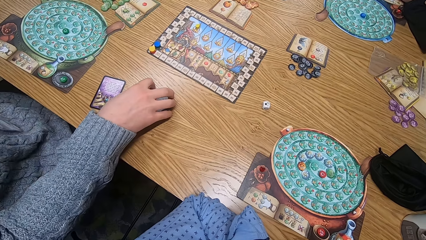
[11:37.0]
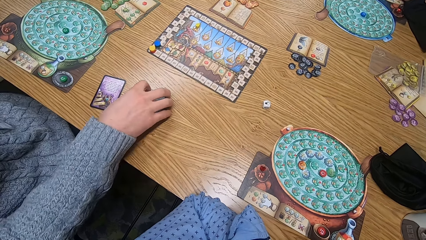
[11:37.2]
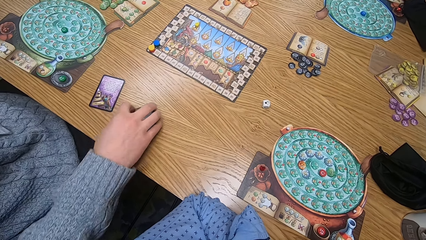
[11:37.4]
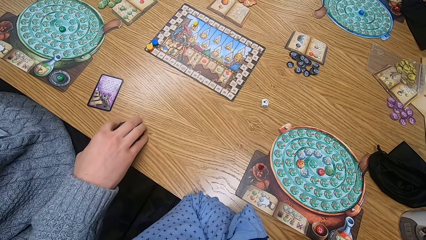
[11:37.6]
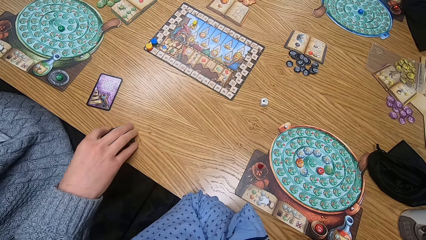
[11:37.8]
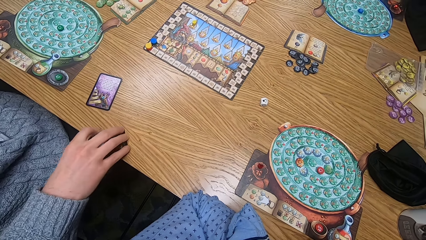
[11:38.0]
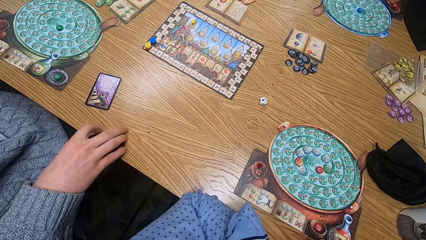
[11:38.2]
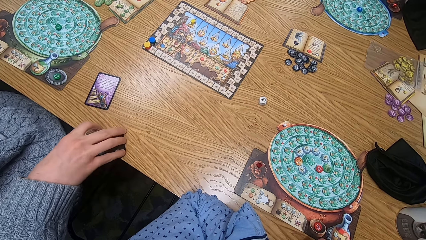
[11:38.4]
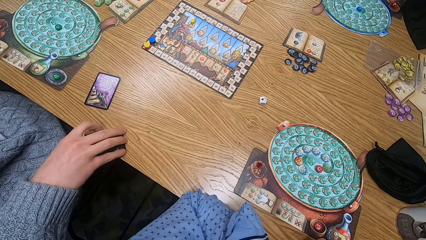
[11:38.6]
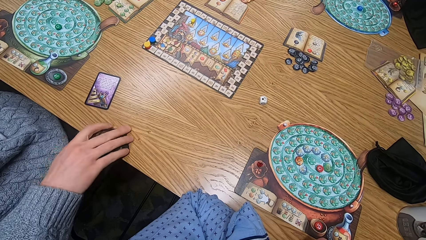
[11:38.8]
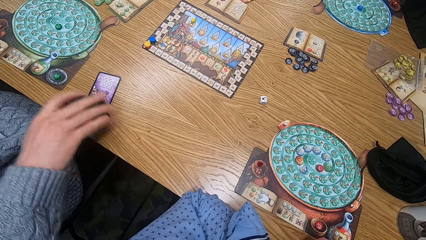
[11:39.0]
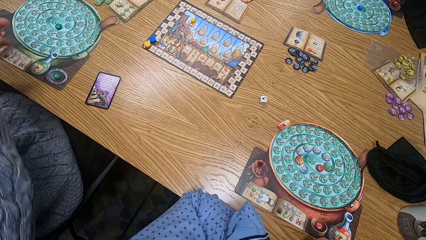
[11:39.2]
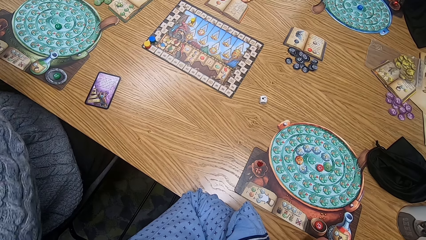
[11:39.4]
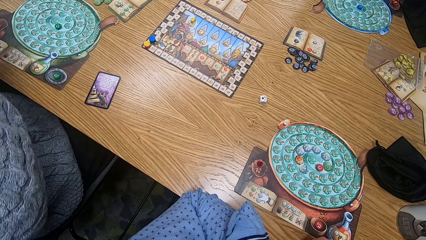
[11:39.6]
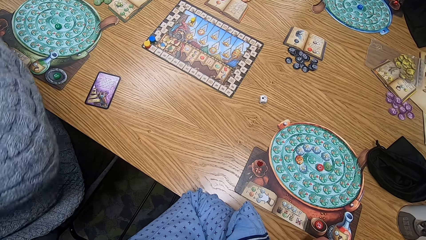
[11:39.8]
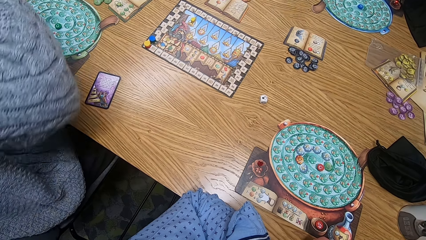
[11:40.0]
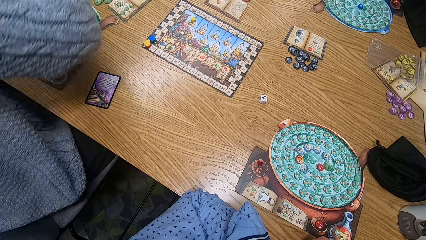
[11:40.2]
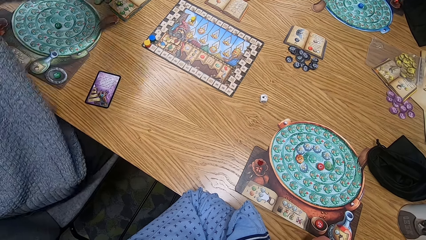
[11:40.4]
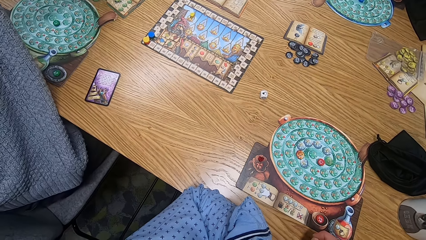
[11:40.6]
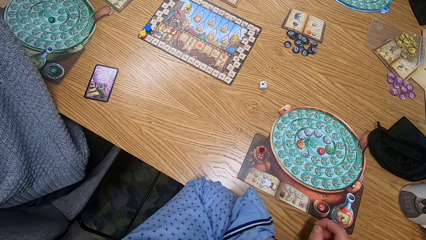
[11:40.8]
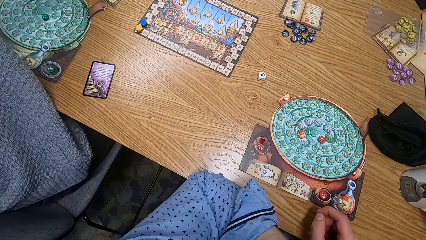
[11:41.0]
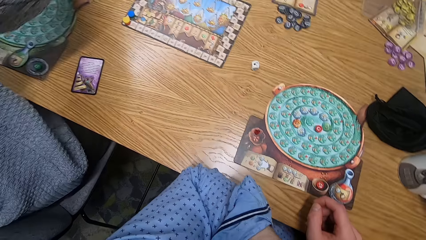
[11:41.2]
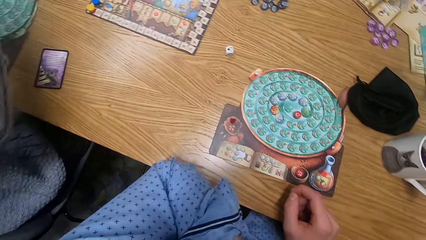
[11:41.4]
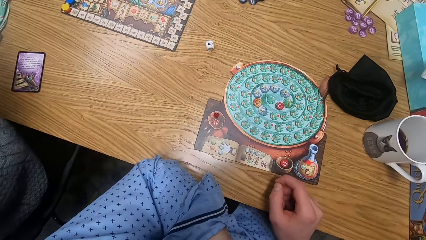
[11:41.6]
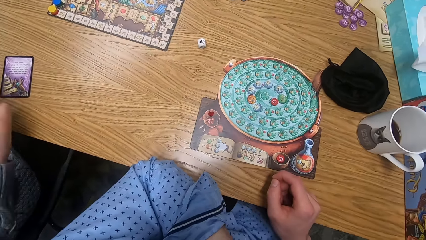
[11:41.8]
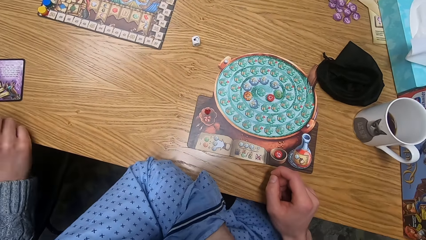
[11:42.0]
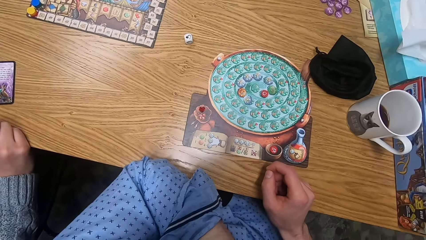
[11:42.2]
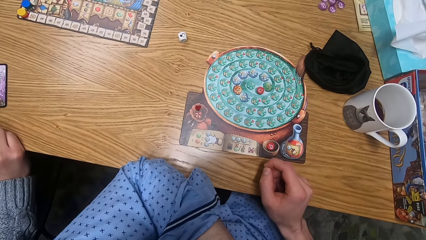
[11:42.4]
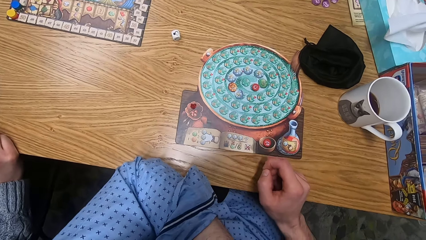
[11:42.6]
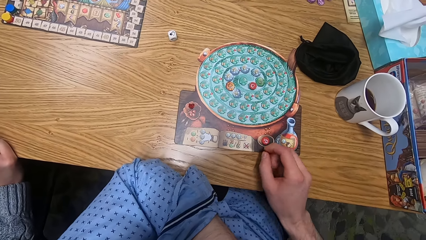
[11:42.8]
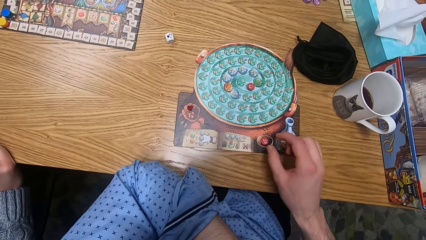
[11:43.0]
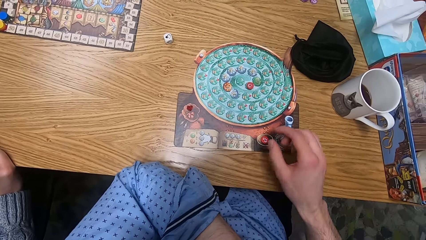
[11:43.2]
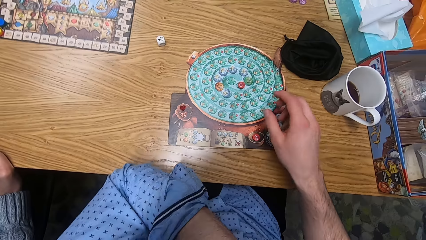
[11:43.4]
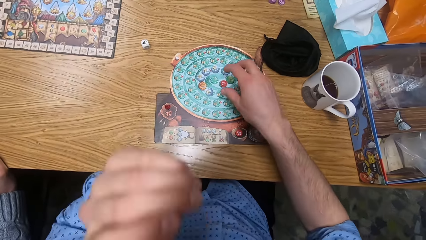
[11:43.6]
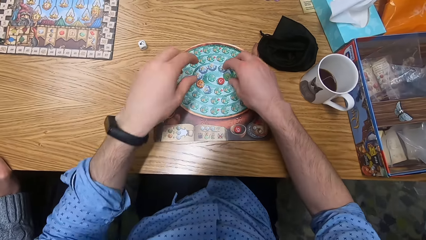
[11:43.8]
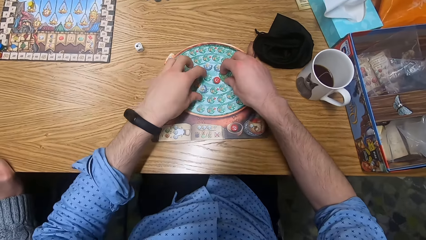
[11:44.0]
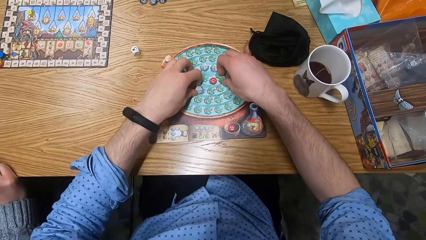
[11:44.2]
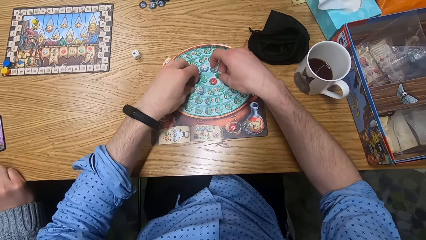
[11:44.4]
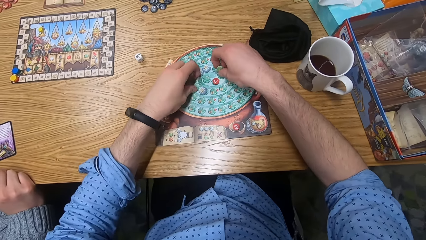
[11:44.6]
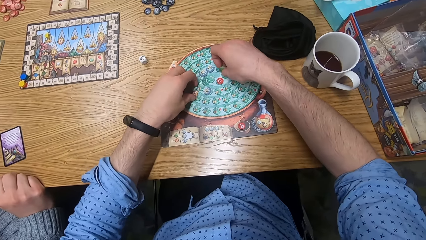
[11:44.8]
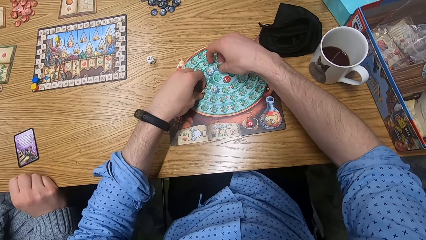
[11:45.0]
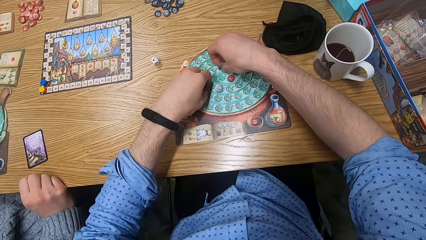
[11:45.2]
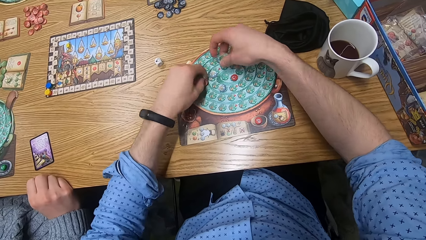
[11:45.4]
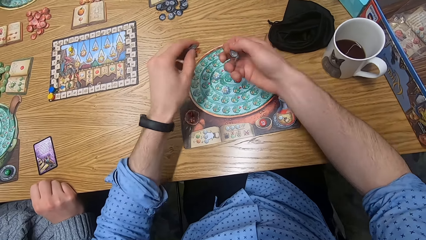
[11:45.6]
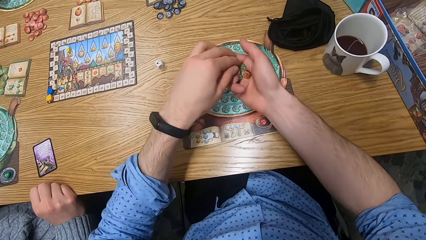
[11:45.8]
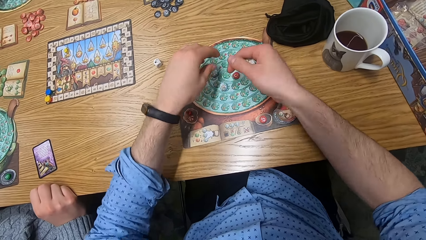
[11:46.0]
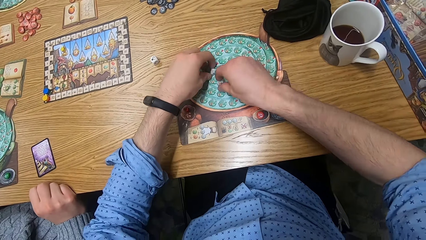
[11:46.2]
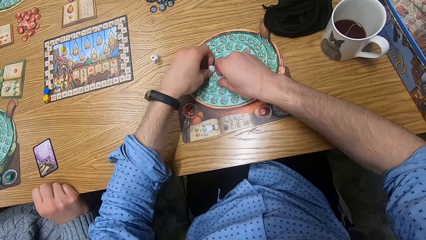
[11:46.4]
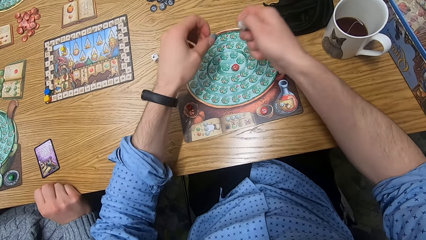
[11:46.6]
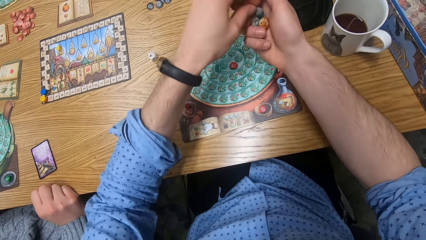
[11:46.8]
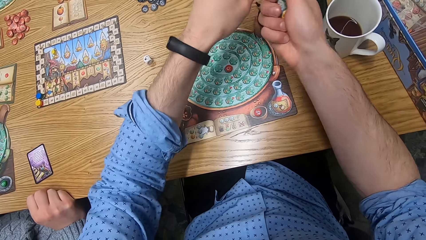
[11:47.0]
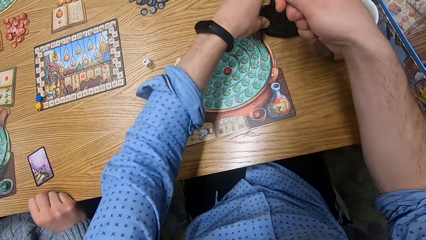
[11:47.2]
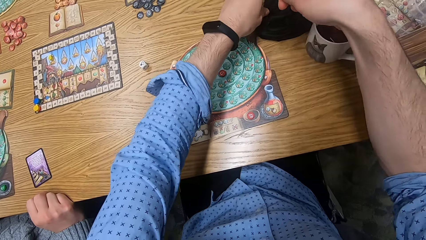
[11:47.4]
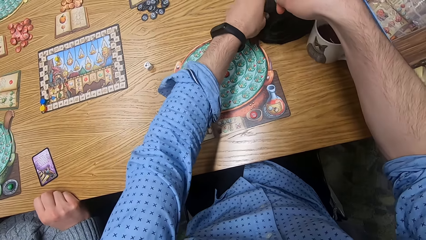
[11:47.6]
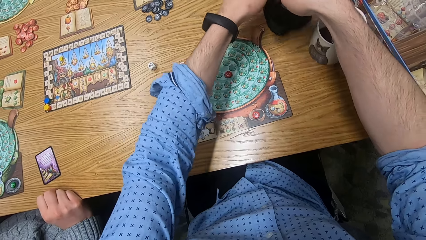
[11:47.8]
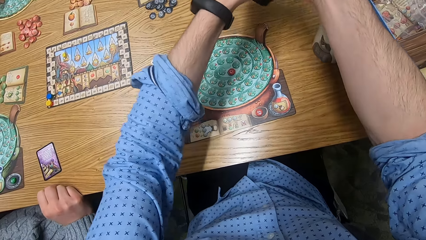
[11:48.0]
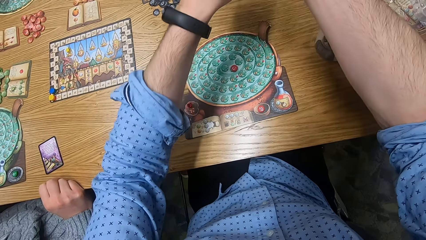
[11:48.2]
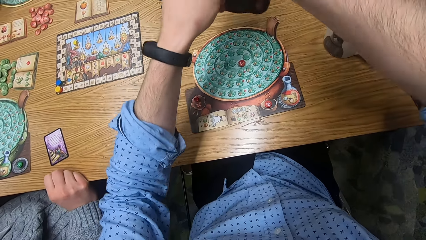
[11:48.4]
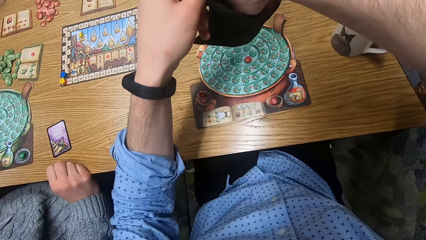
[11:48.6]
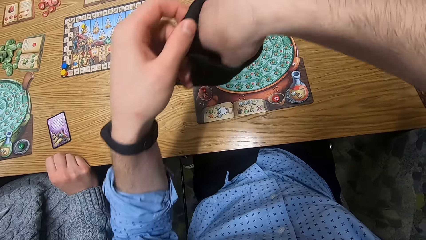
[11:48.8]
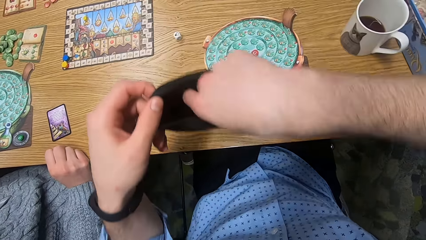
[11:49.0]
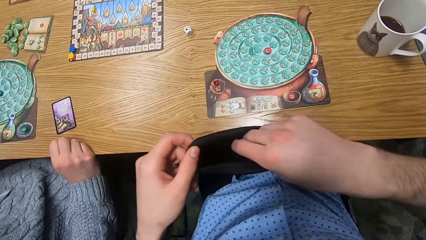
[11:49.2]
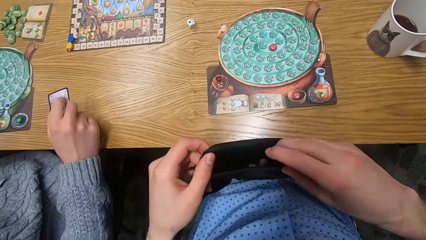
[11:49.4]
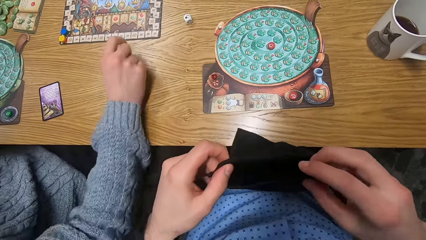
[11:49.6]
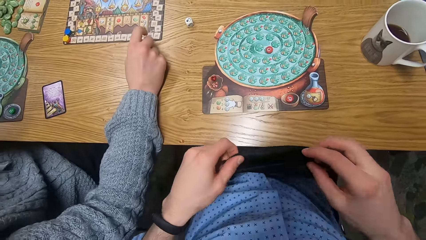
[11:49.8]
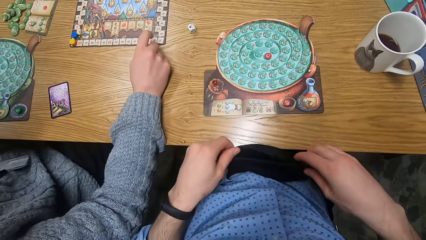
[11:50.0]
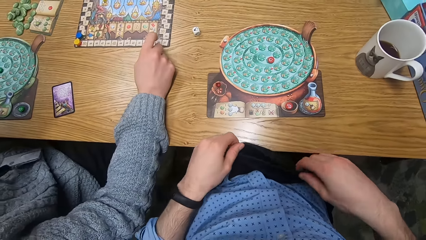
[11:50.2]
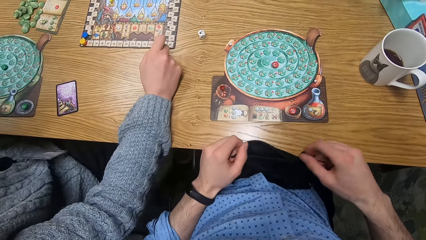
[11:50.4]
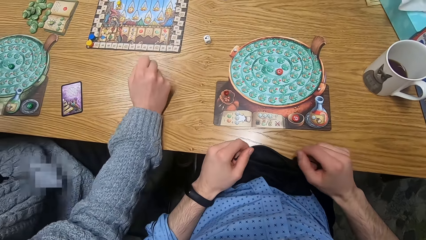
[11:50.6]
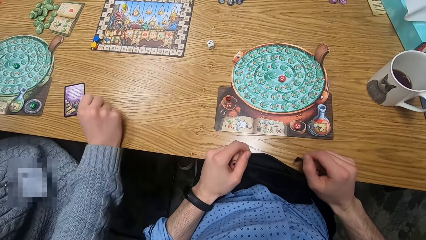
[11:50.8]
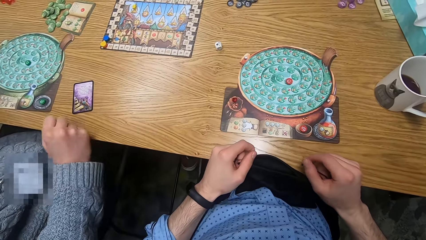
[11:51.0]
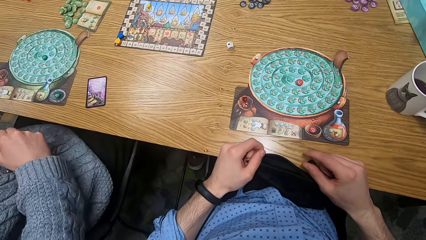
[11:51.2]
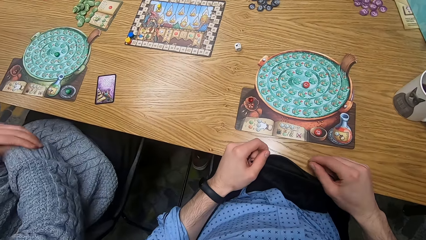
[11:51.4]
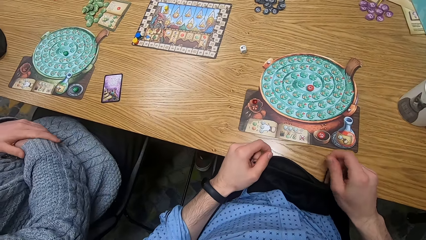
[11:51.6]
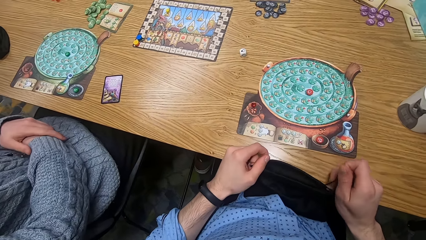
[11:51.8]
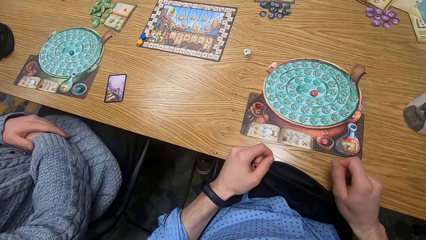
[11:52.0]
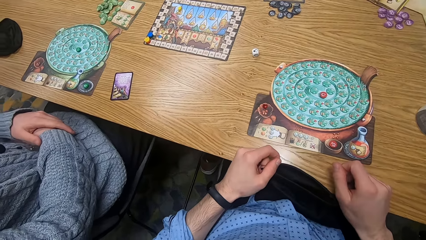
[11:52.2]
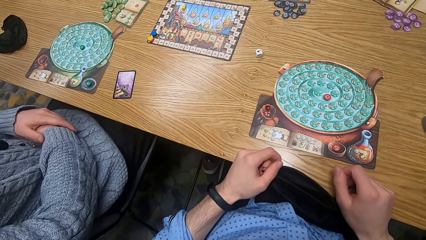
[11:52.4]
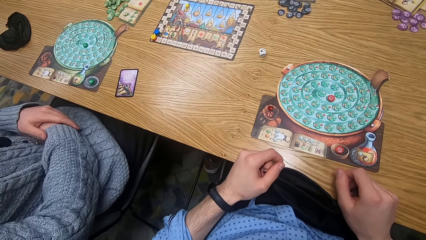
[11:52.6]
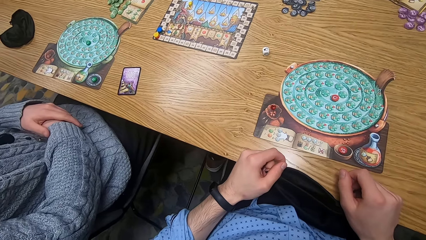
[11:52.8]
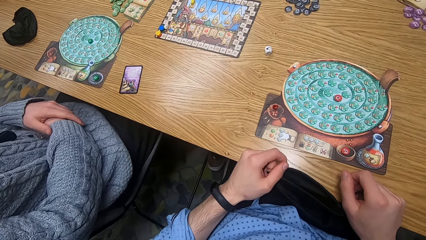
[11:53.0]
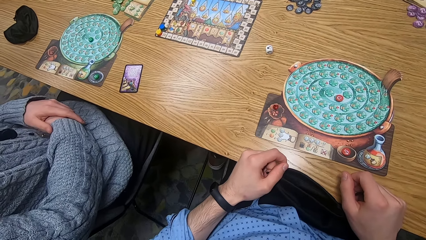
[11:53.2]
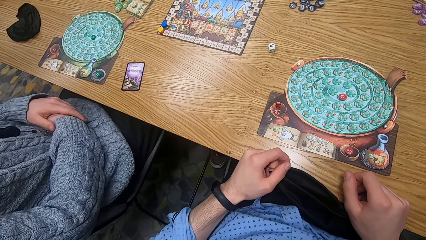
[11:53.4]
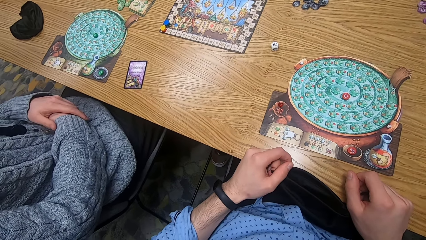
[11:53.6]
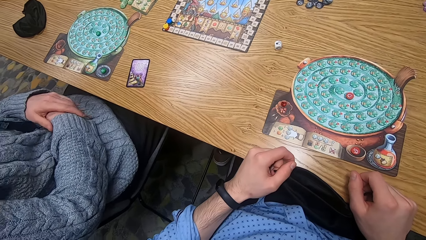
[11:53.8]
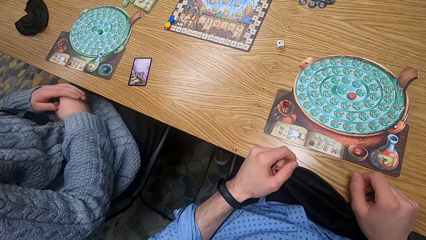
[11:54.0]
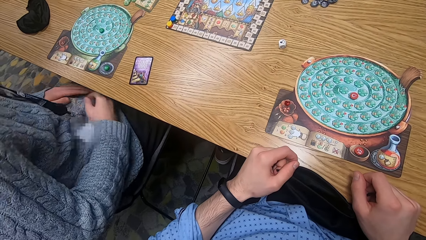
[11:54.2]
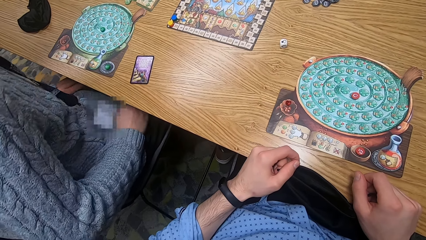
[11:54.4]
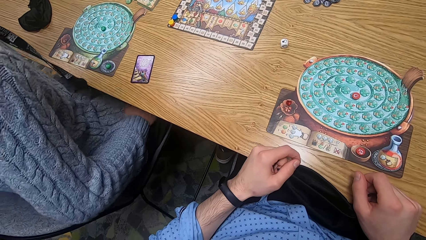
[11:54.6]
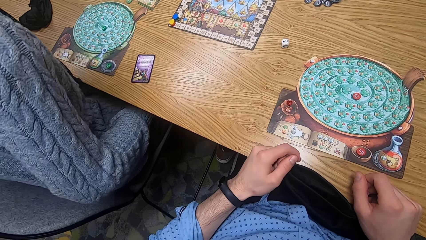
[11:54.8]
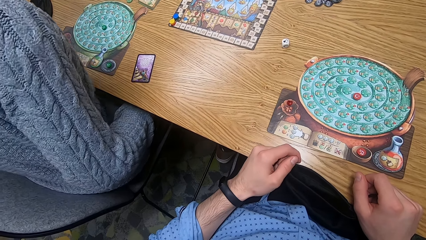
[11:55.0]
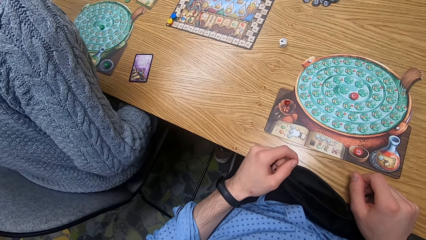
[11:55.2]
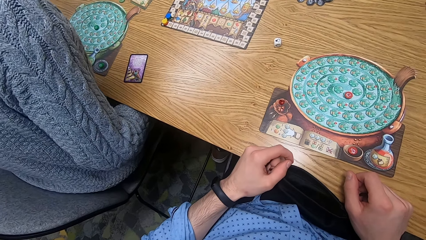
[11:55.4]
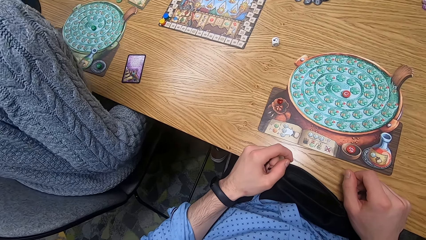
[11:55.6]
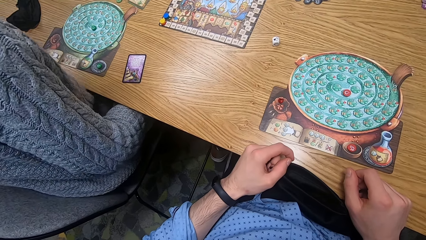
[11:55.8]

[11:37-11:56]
The camera wearer picks some chips from the player board on the table with both hands. He puts the chips in the bag with his right hand. He lifts the bag from the table with his left hand. He puts the bag on his lap with both hands.
